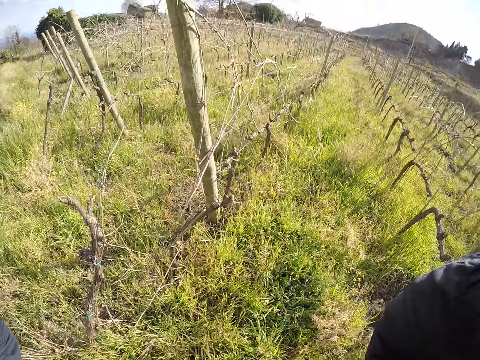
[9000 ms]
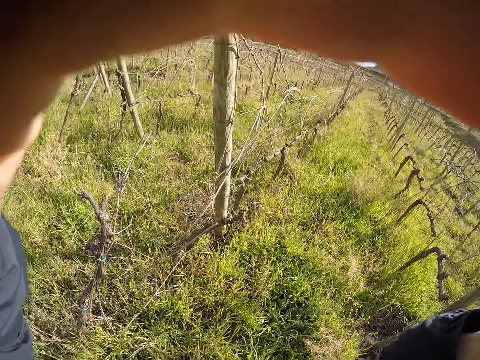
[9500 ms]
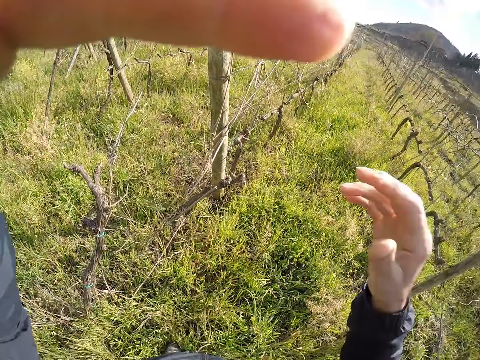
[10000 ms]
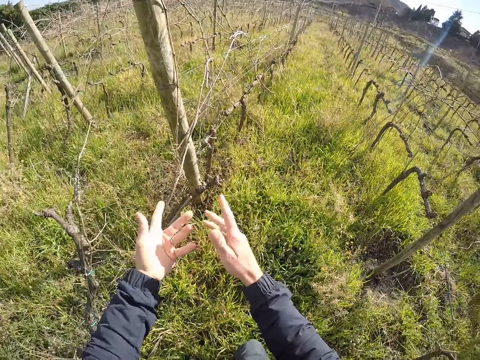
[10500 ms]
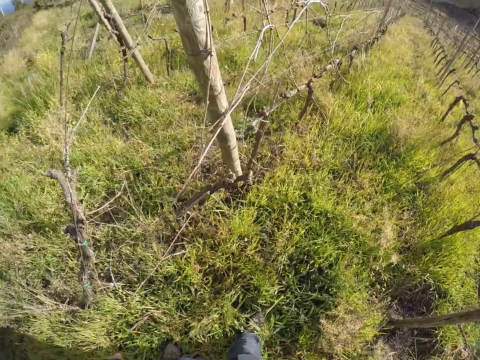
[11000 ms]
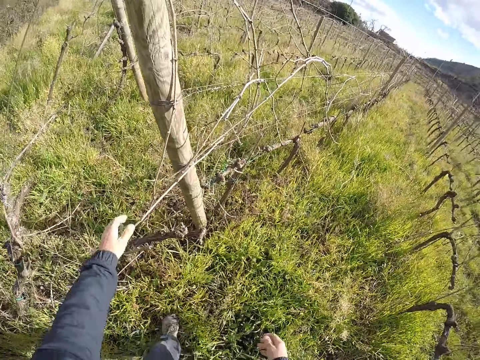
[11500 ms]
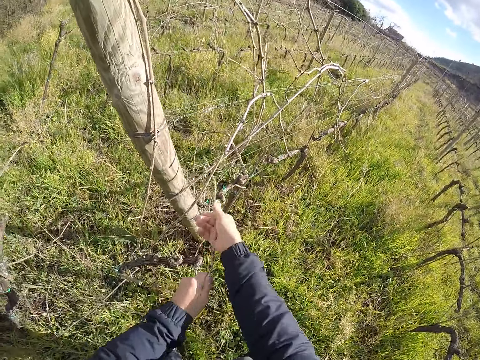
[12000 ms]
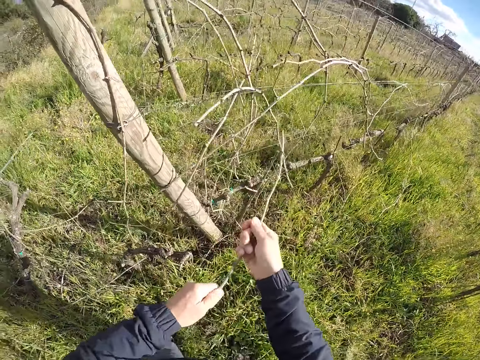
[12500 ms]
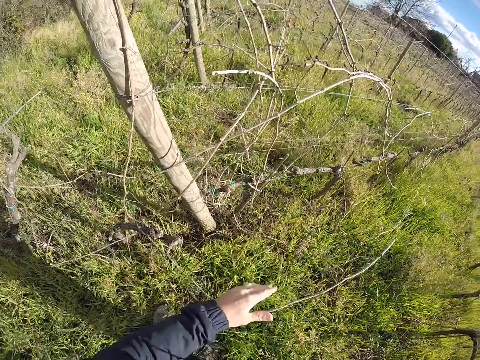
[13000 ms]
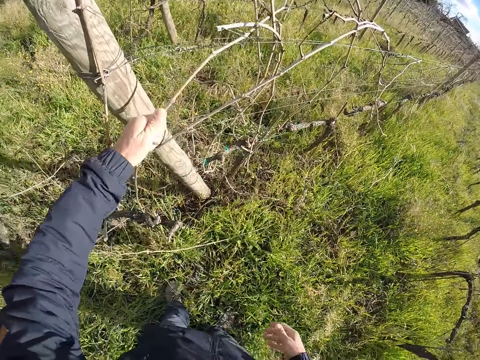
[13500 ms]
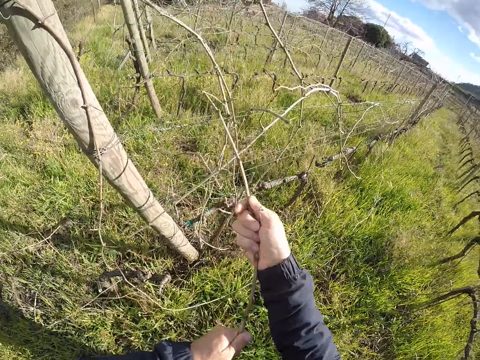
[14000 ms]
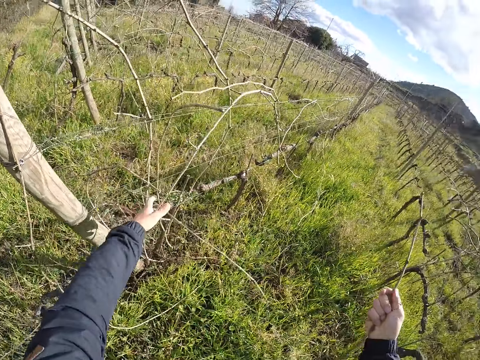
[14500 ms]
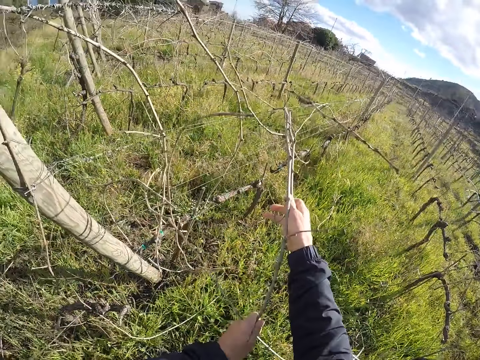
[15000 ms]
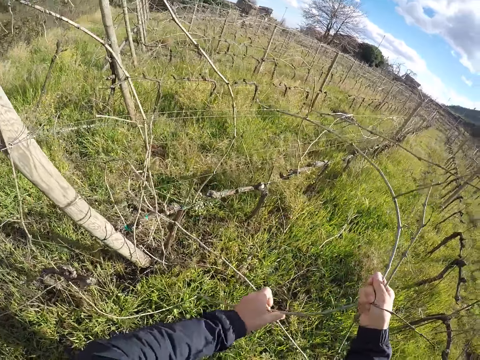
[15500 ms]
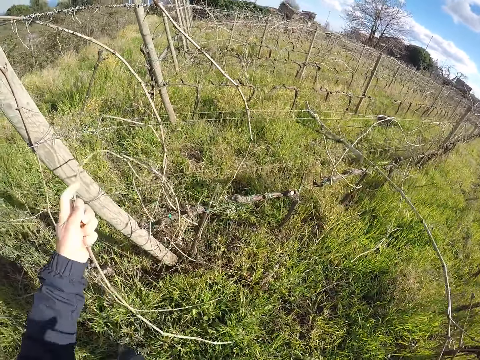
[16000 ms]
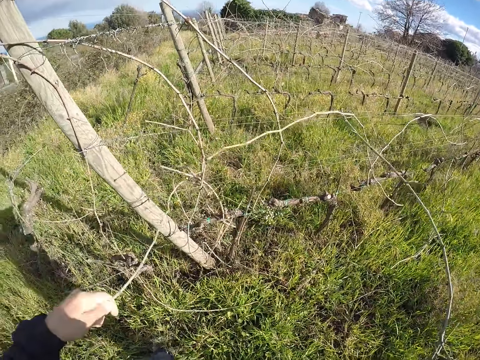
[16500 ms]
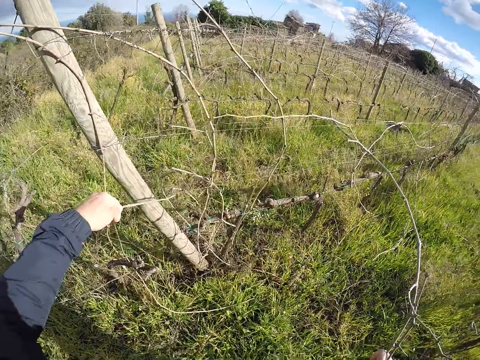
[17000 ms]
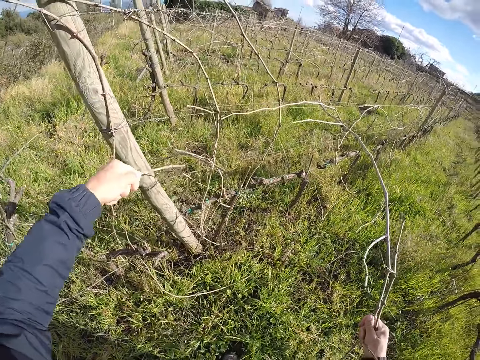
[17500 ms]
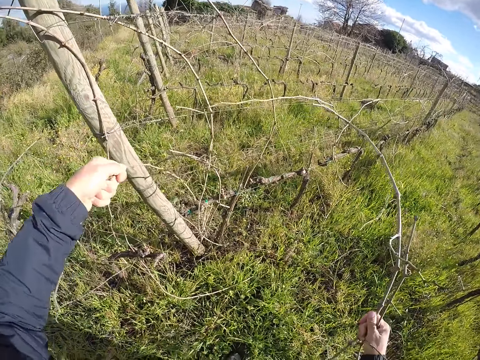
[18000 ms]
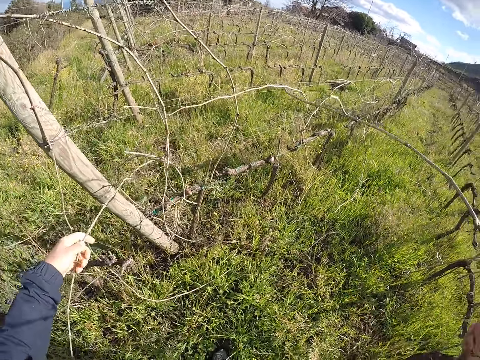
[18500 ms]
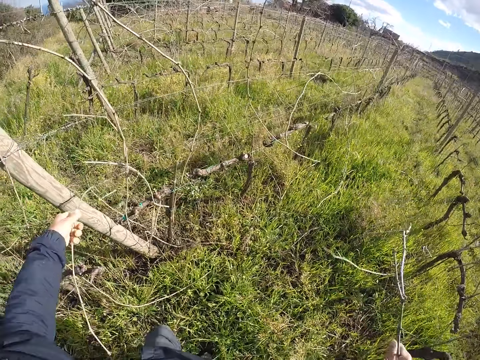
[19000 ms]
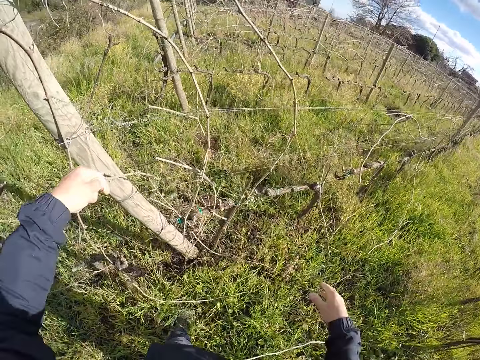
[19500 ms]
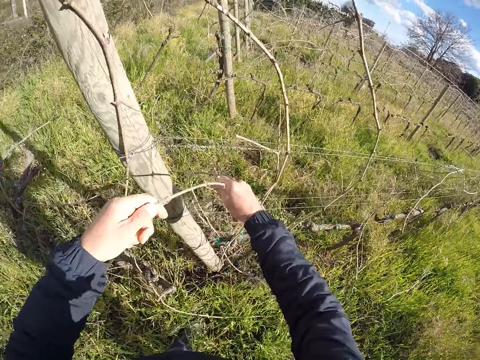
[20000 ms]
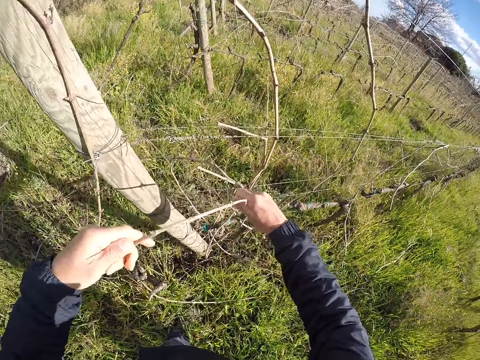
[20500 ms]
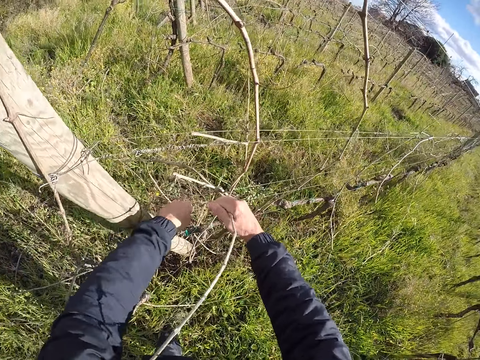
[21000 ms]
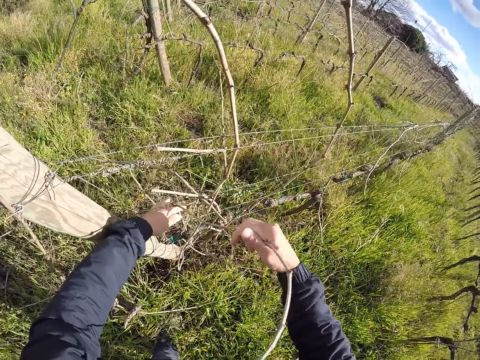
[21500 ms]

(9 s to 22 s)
The camera wearer moves towards a wood. He removes a dry stick from a wire fence with his hands. He drops the dry stick on the ground with his left hand. He removes some dry sticks from the wire fence with his hands. He drops the dry sticks on the ground with his right hand.

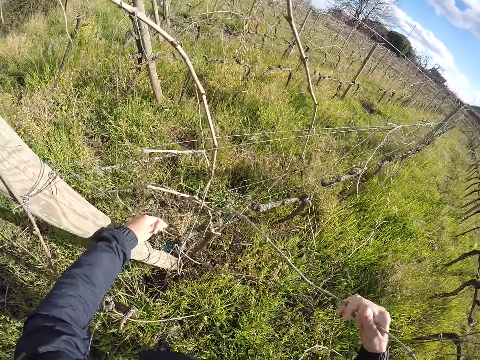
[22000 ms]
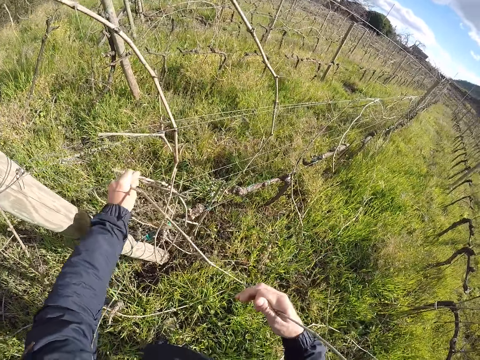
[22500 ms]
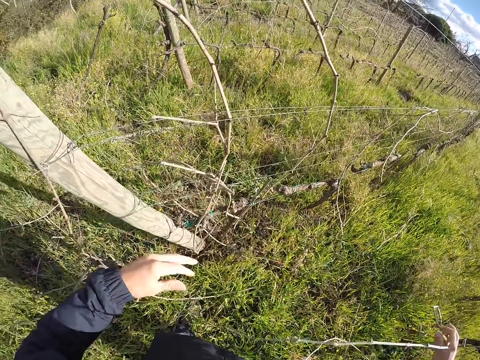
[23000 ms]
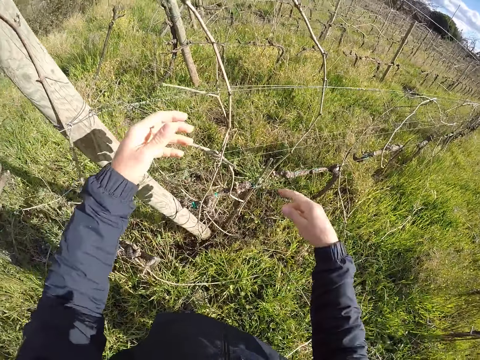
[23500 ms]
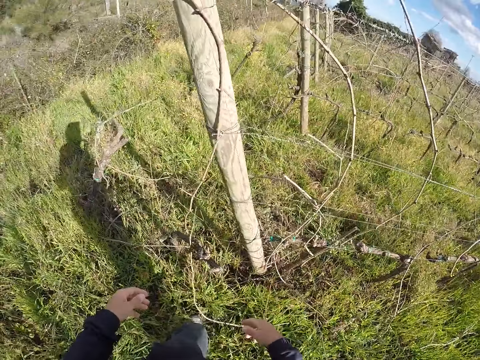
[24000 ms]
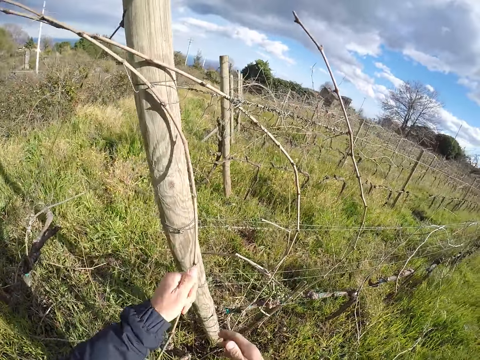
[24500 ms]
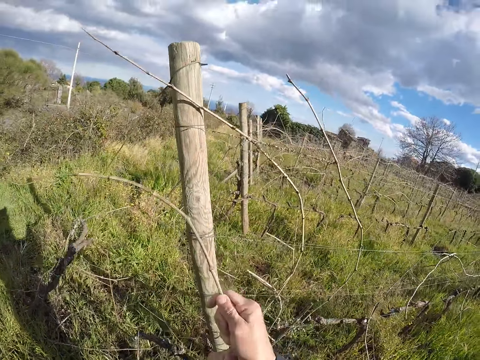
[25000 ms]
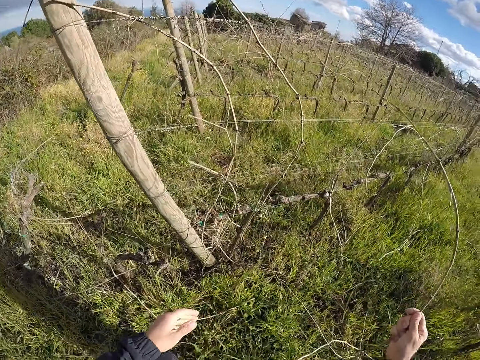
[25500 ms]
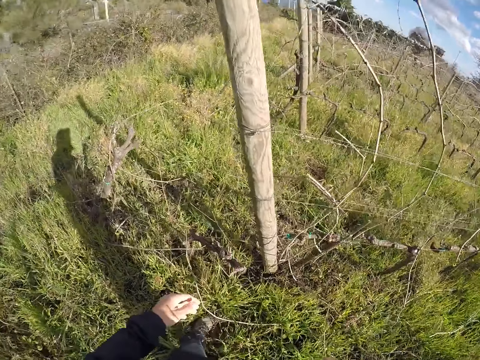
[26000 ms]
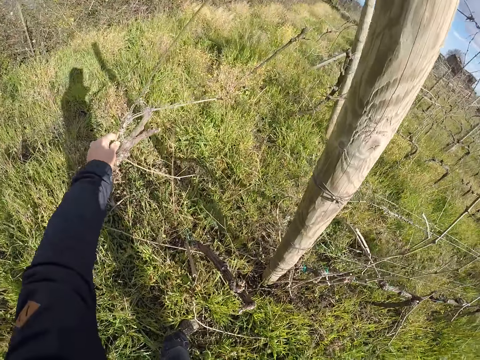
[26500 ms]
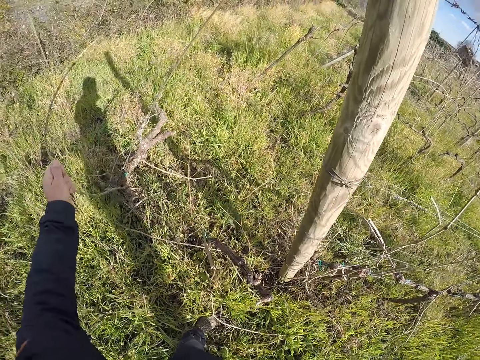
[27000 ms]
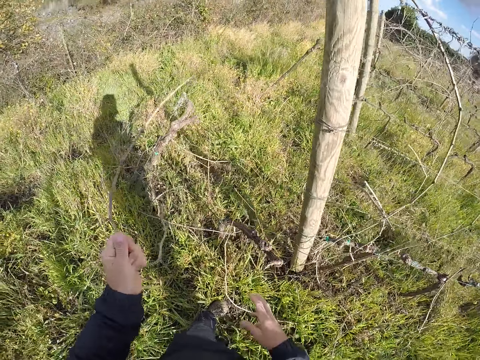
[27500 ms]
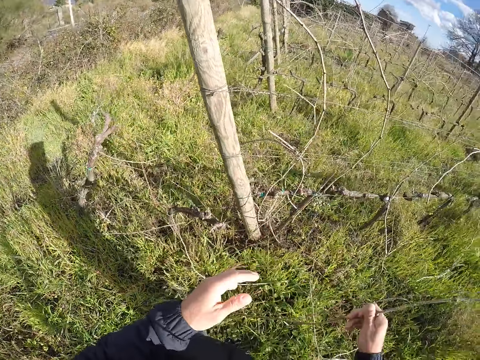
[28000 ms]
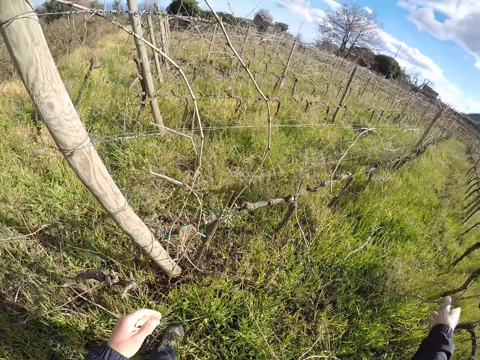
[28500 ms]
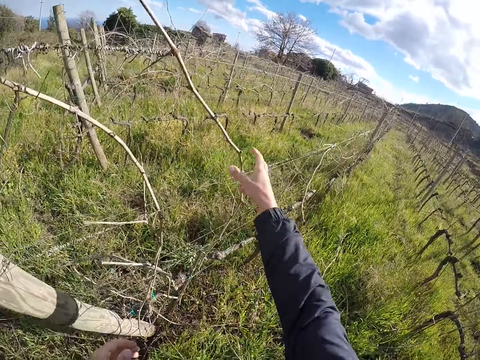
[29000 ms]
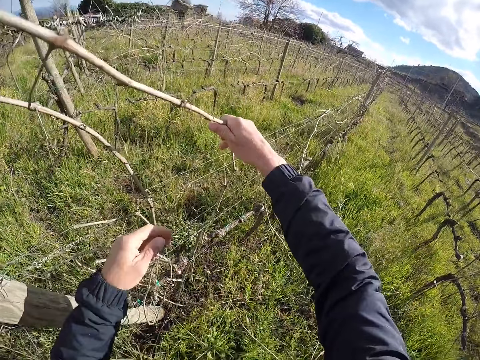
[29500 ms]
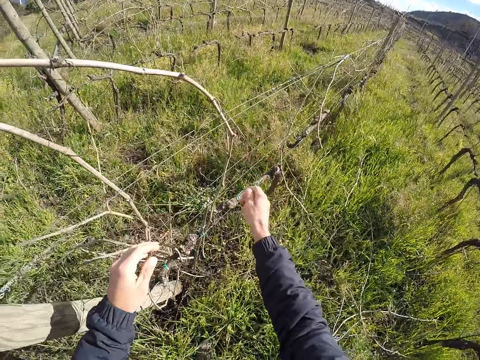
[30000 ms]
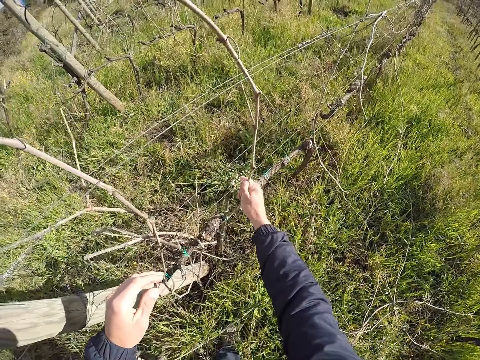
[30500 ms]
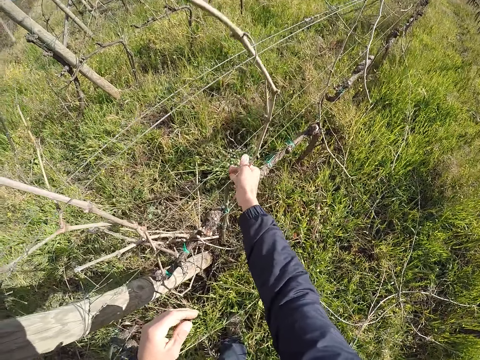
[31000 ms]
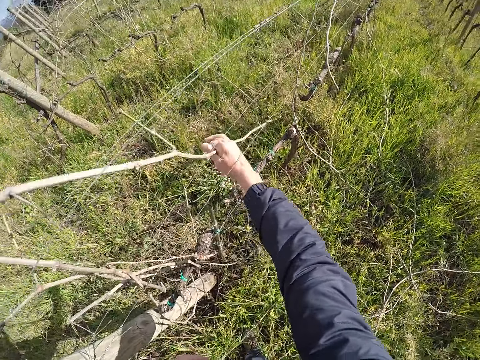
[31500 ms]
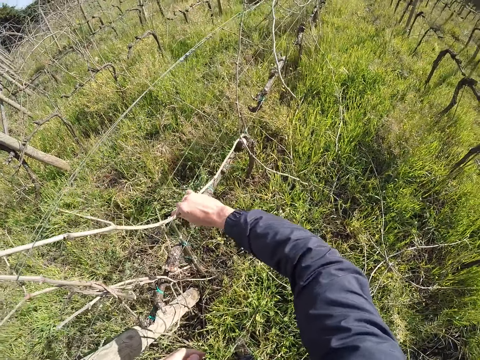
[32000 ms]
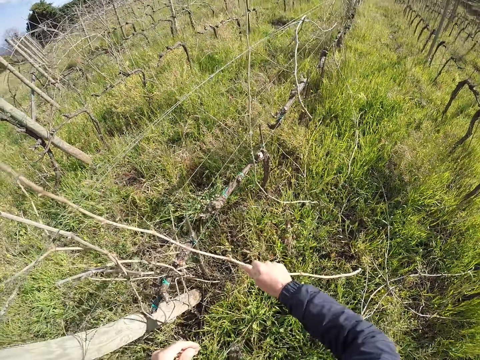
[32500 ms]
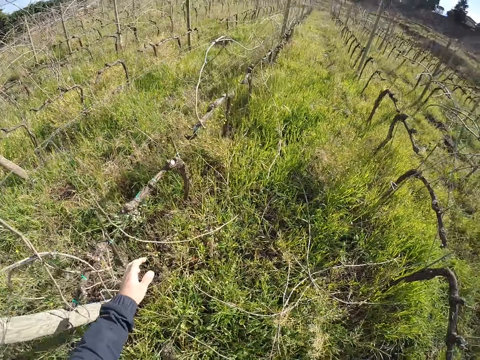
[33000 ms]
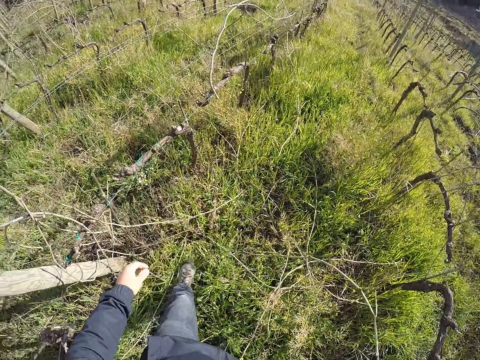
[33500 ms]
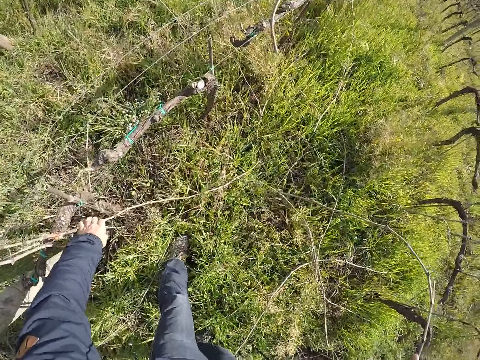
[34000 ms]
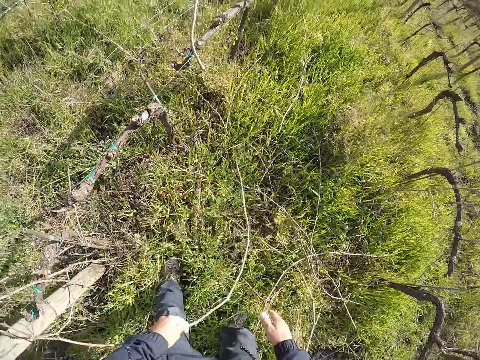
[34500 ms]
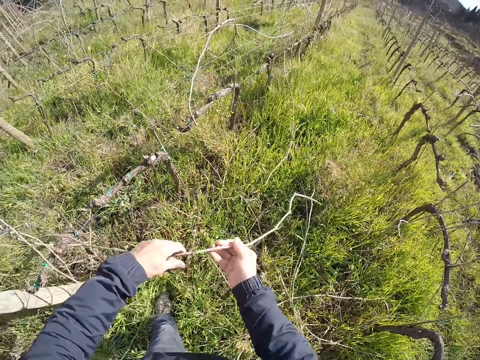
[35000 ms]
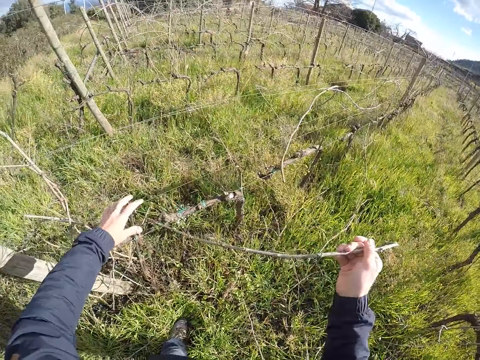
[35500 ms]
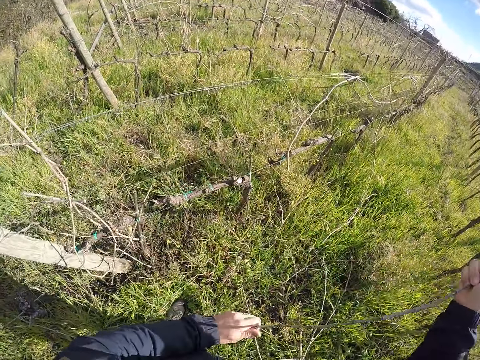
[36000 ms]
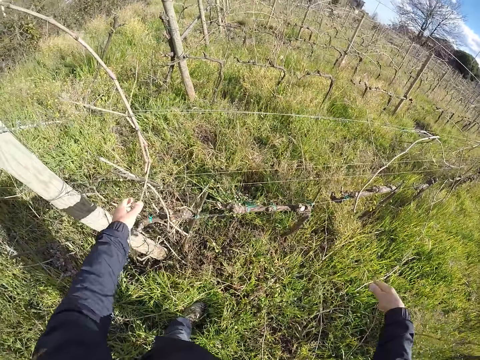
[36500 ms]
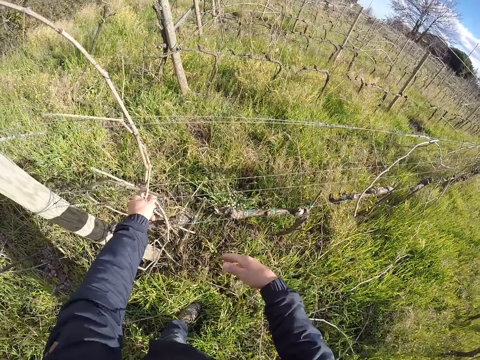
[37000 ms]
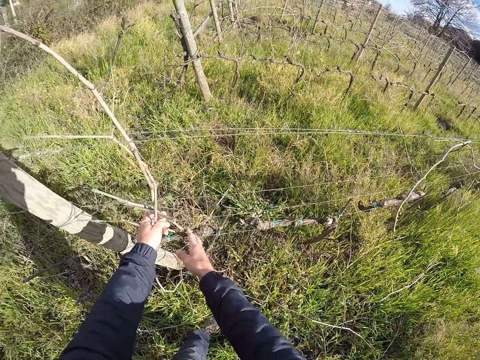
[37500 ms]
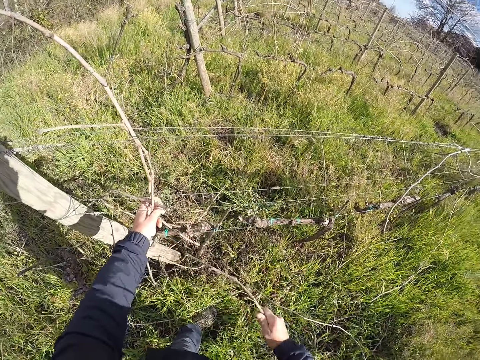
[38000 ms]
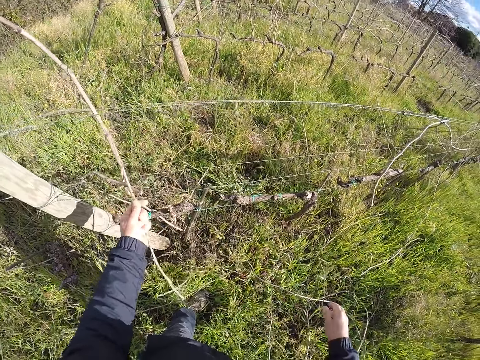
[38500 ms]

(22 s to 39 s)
The camera wearer drops the dry stick on the ground with his right hand. He removes a dry stick from the wire fence with his hands. He drops the dry stick on the ground with his right hand. He removes a dry stick from the wire fence with his left hand. He drops the dry stick on the ground with his right hand. He removes a dry stick from the wire fence with his right hand. He drops the dry stick on the ground with his right hand. He removes a dry stick from the wire fence with his hands. He drops the dry stick on the ground with his right hand. He removes a dry stick from the wire fence with his hands. He drops the dry stick on the ground with his right hand.
